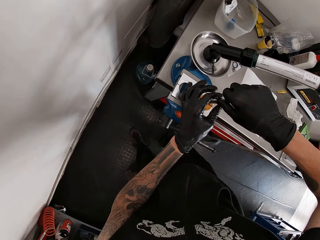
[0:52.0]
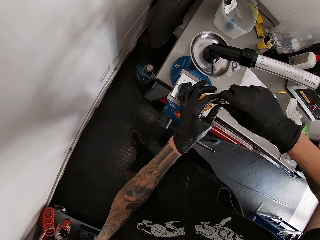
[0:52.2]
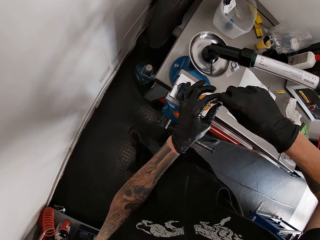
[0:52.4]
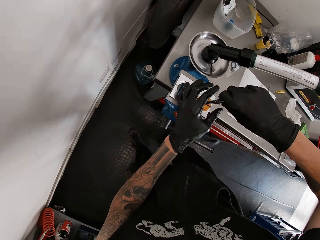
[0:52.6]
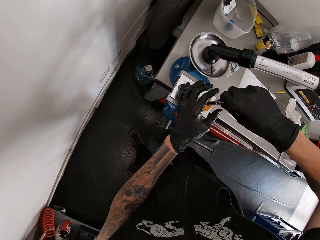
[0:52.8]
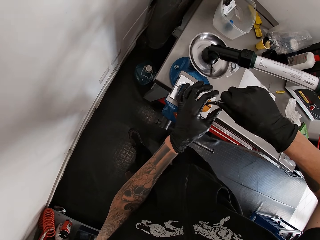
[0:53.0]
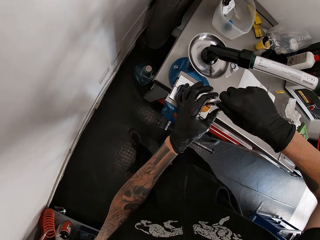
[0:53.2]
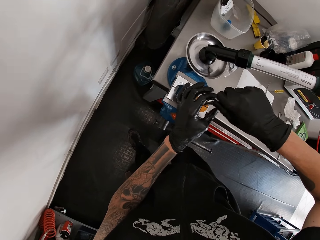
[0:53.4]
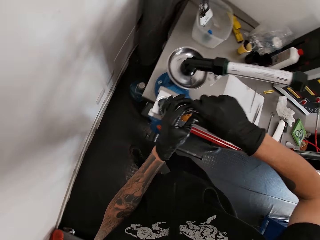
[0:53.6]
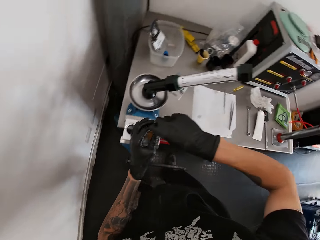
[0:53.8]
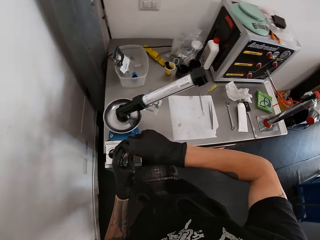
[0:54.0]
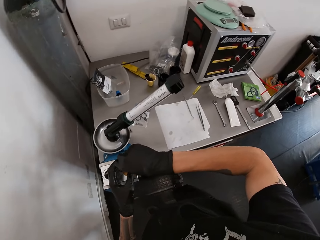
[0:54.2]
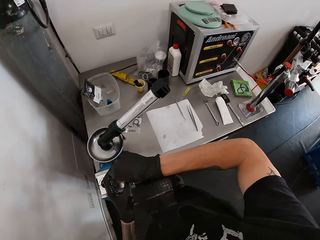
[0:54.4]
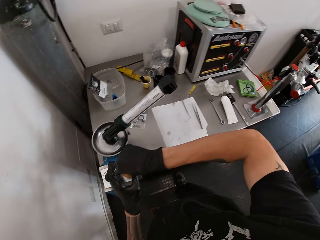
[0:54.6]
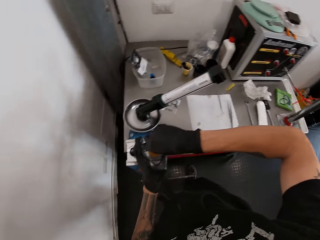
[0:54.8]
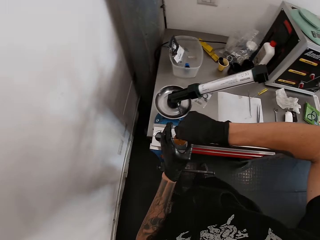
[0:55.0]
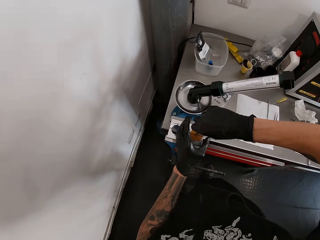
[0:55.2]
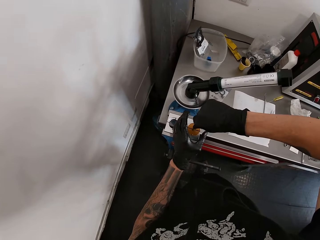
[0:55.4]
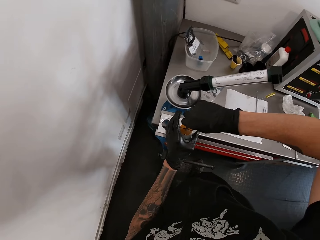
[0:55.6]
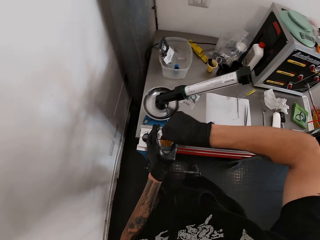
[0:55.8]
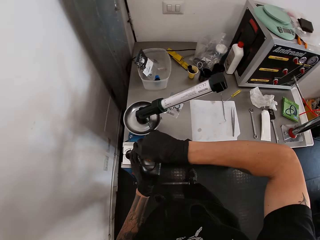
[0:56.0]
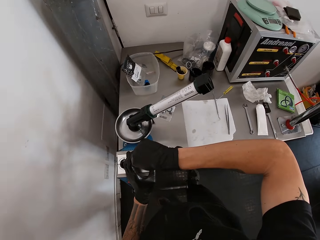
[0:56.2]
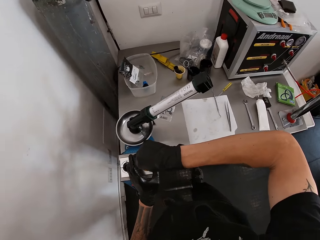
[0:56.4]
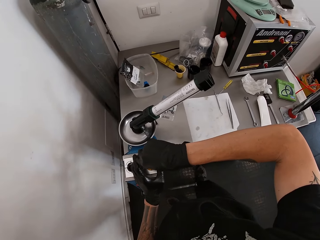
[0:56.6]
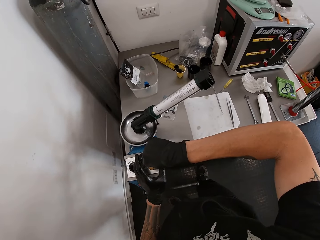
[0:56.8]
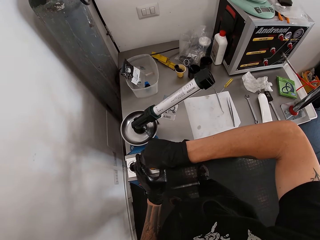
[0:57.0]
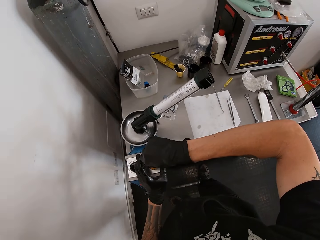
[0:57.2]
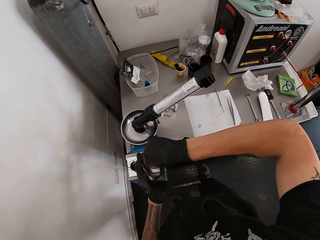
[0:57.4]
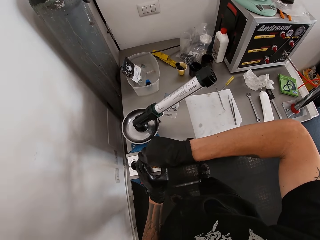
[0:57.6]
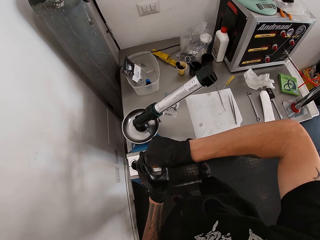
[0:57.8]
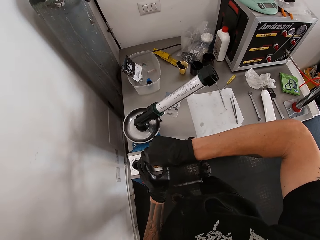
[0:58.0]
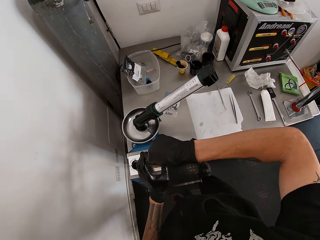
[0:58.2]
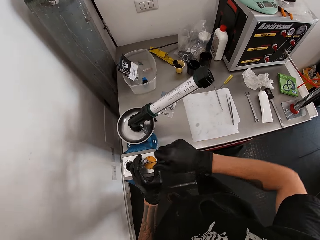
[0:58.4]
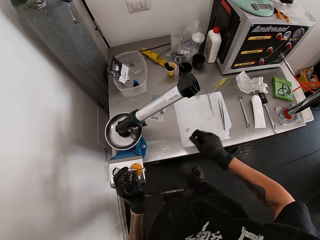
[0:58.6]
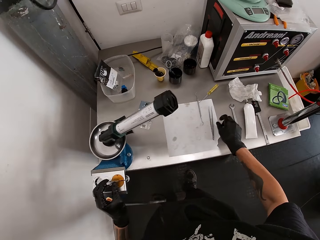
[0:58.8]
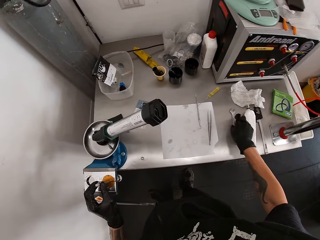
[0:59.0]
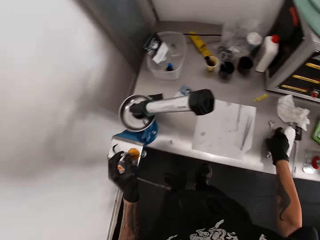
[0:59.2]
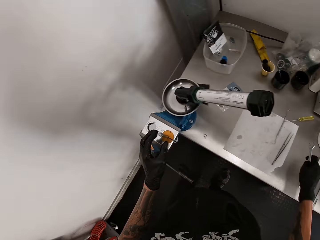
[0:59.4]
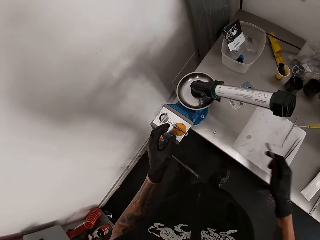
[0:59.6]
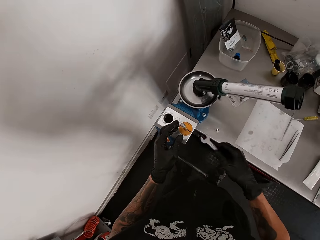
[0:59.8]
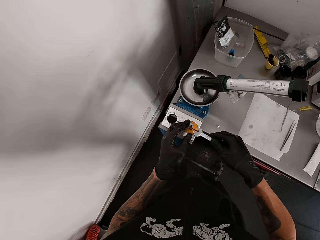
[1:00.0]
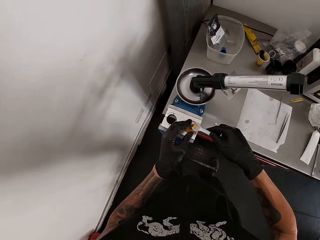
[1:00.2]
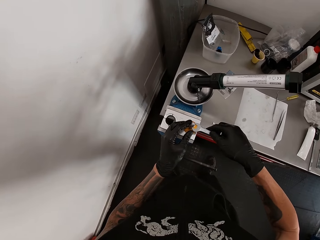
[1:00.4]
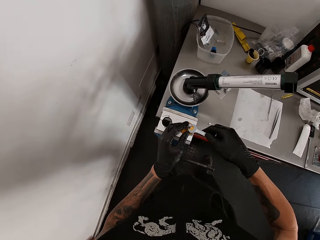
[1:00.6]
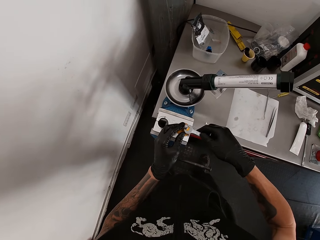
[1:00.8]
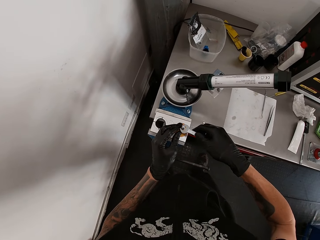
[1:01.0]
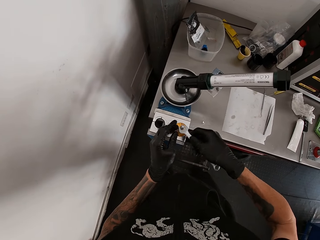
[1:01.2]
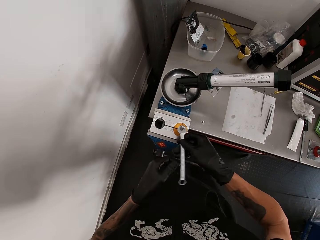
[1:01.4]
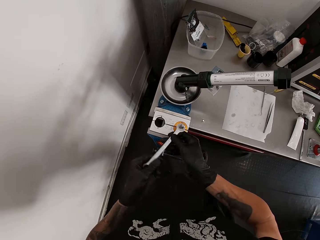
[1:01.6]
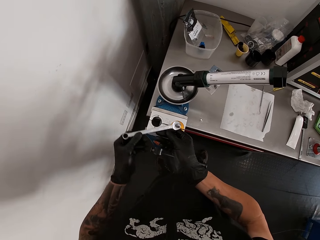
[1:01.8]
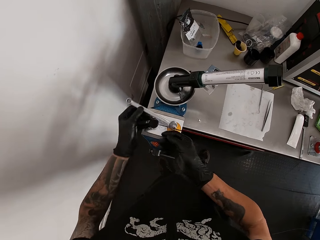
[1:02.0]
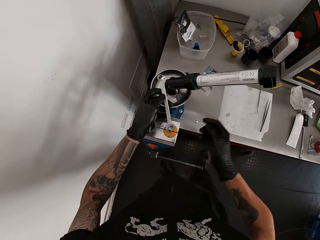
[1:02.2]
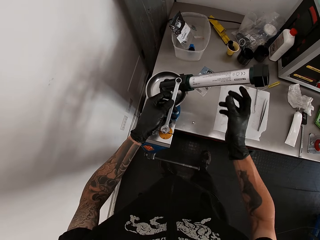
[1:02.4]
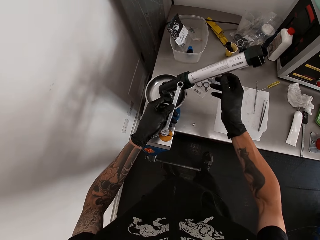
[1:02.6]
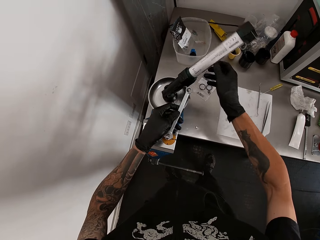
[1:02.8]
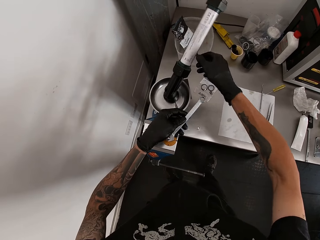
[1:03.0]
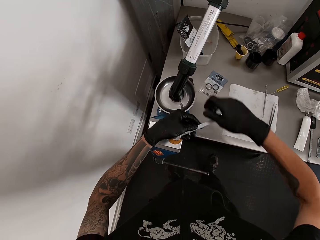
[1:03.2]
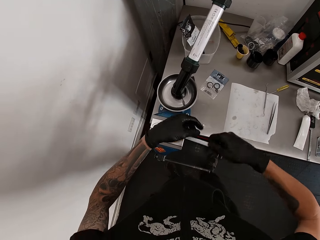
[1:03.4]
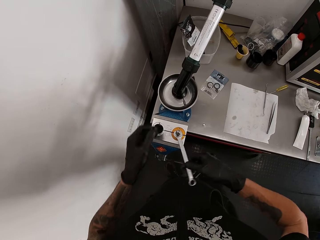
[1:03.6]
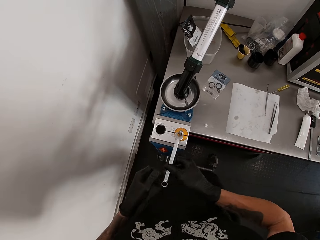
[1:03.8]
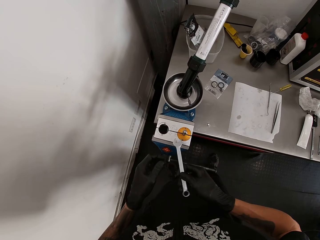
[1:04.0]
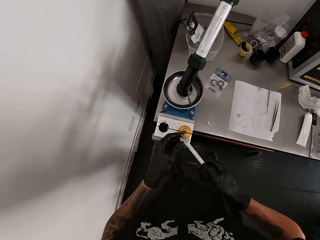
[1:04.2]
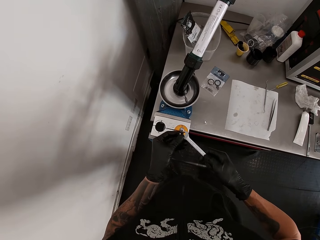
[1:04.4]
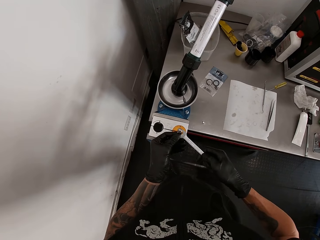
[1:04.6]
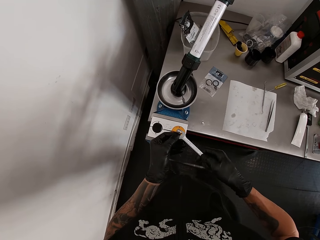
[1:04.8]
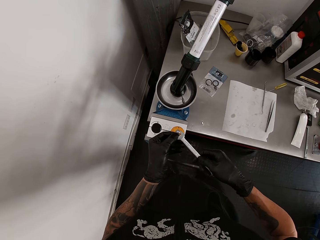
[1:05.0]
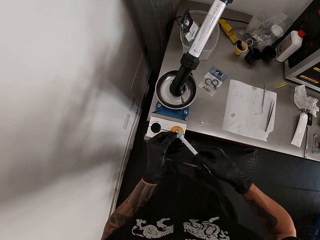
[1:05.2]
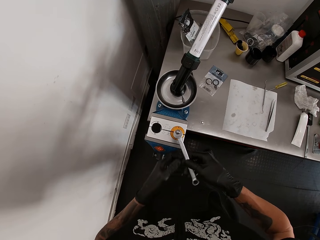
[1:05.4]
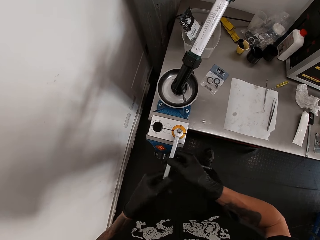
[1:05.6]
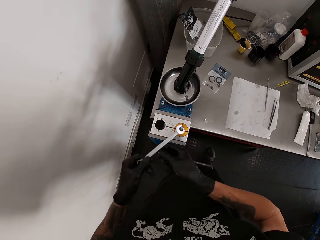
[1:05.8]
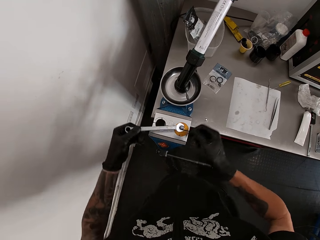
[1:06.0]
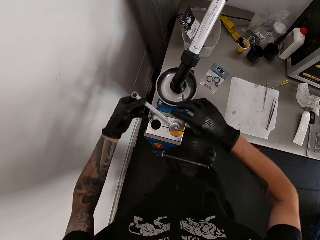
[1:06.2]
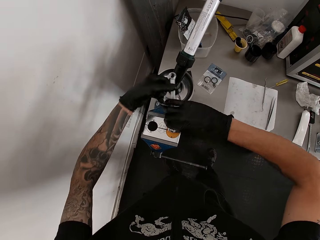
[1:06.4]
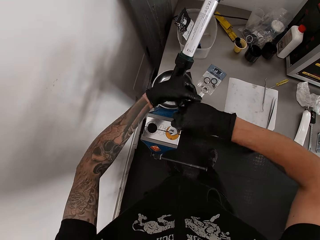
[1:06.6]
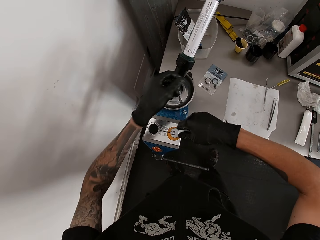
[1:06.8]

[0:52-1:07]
The camera wearer inserts the bolt into the metal with both gloved hands. He looks around. He fixes something. He picks up a spanner from the table with his right gloved hand. He screws the bolt with the spanner in his right gloved hand. He puts the spanner on something. He moves something. He screws the bolt with the spanner in both gloved hands.

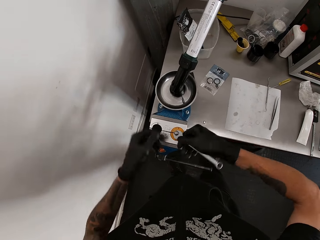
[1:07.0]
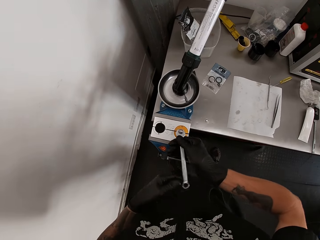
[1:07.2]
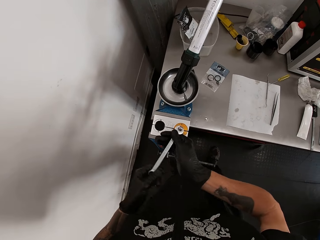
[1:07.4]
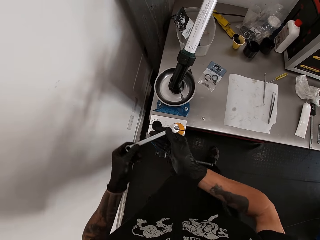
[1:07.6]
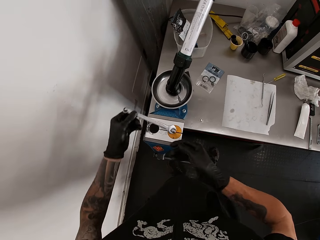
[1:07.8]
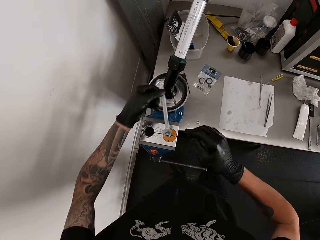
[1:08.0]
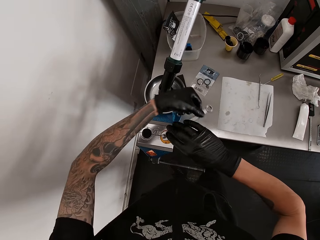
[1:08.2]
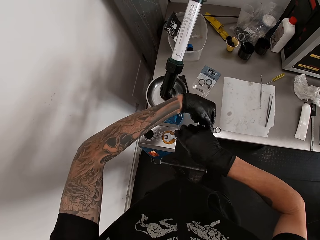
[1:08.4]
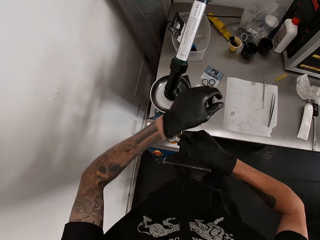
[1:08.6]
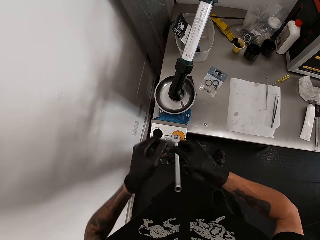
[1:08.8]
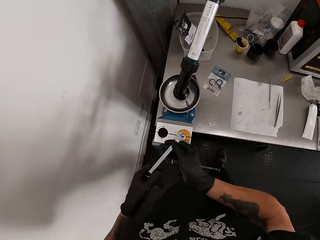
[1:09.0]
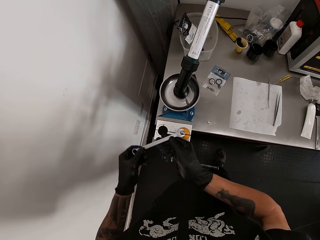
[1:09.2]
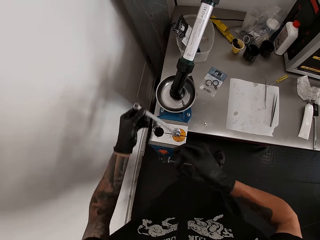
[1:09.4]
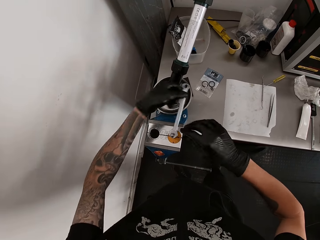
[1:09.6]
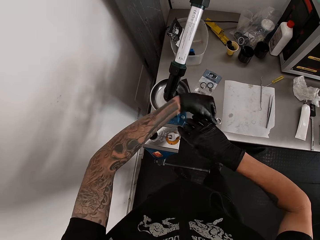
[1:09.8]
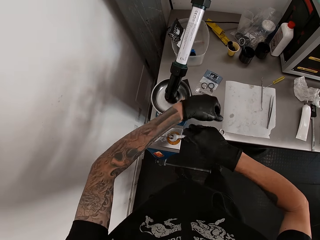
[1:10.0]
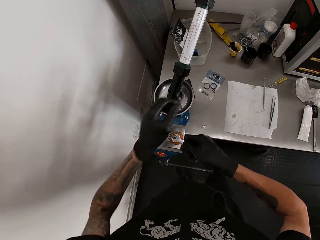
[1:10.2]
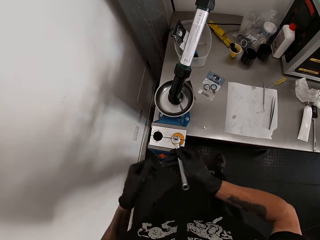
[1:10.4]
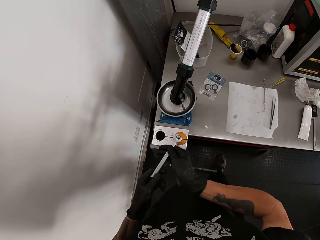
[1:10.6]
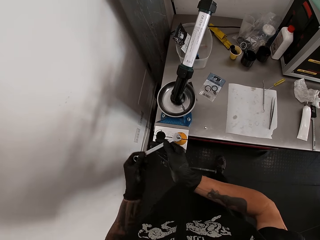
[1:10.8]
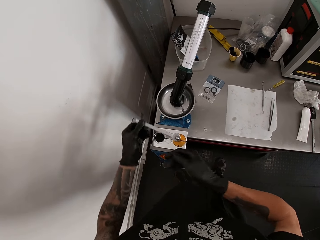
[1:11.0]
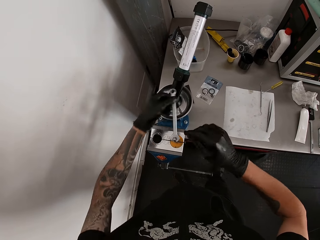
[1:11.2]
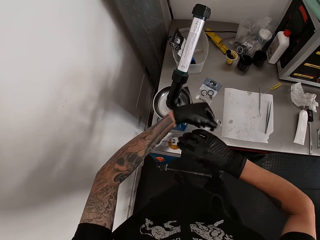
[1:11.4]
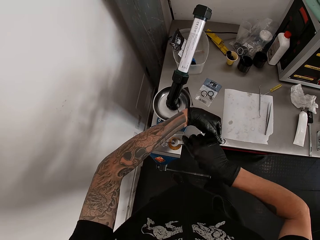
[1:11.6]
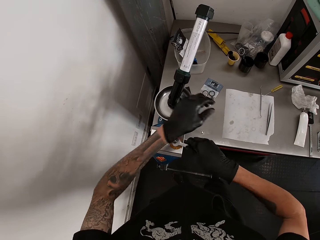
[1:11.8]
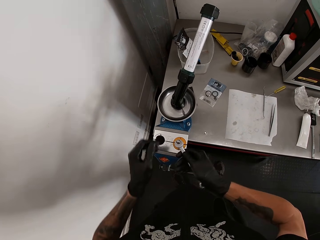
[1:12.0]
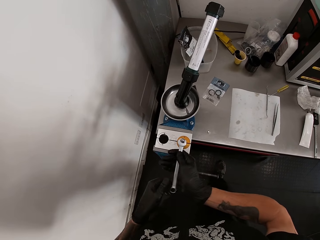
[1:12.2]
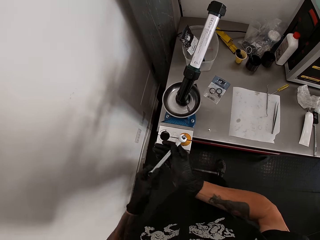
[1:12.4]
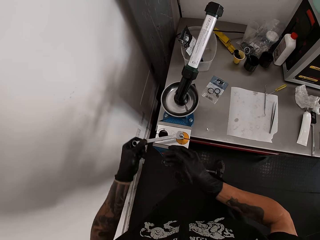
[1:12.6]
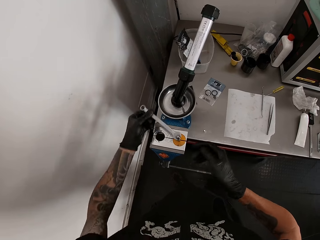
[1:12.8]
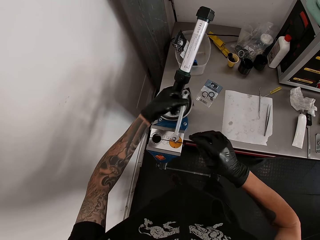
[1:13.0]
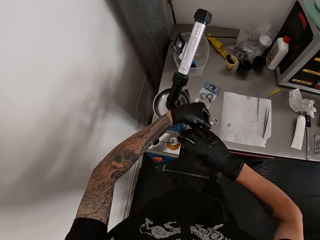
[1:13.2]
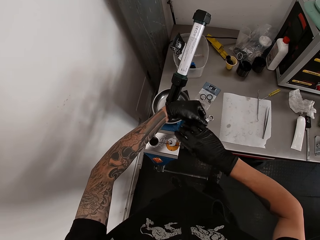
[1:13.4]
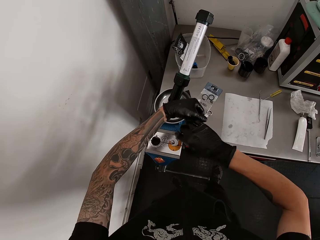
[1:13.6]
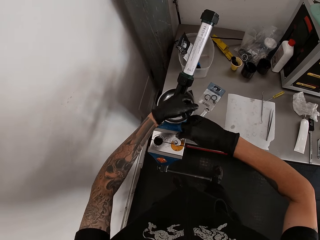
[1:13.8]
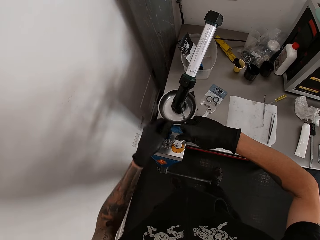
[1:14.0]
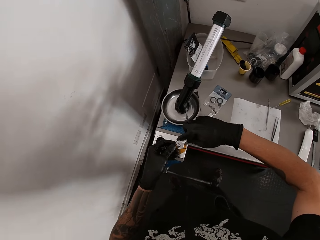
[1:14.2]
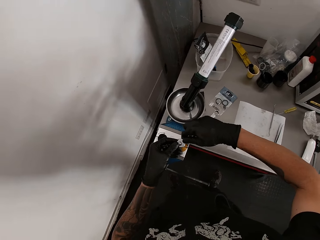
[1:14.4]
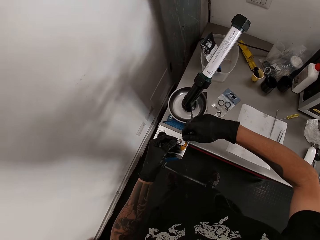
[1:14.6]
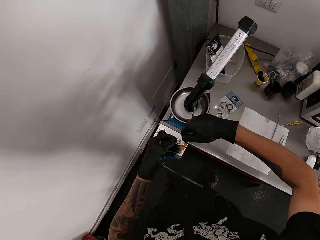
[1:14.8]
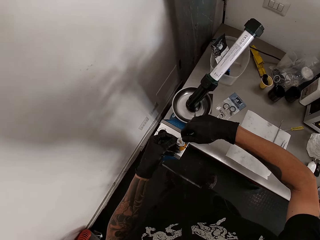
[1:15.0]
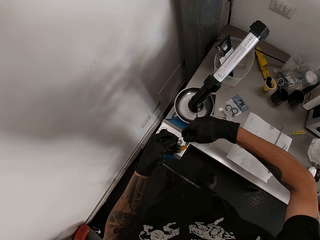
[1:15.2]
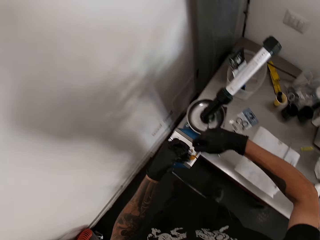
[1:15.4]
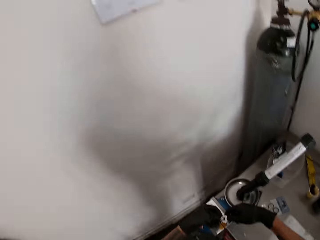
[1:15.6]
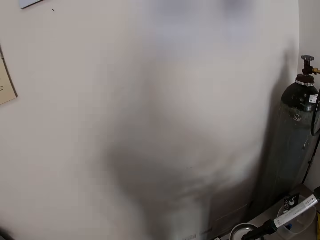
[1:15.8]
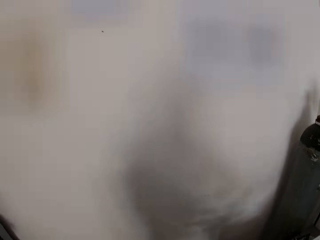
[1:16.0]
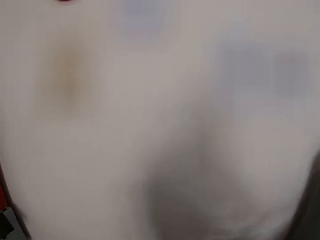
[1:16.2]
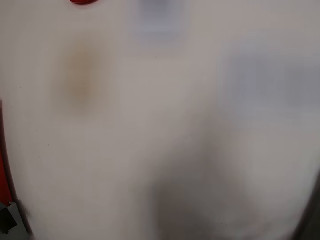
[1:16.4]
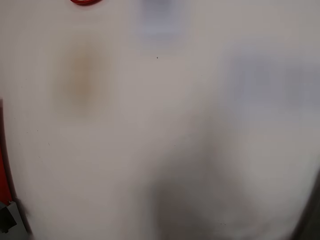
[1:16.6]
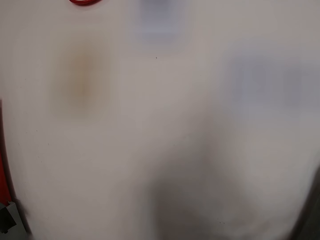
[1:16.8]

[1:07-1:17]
The camera wearer looks around.
